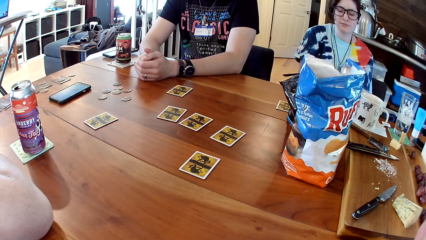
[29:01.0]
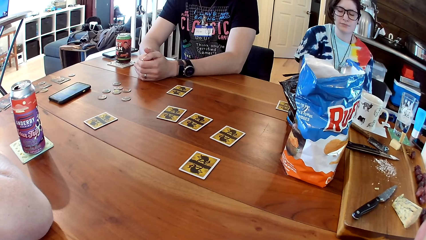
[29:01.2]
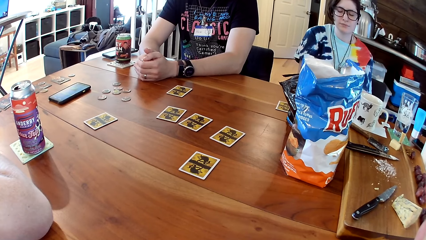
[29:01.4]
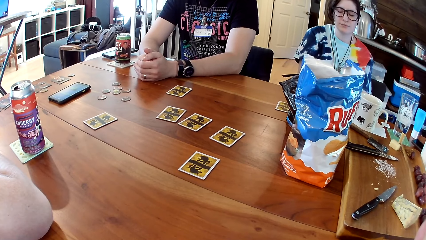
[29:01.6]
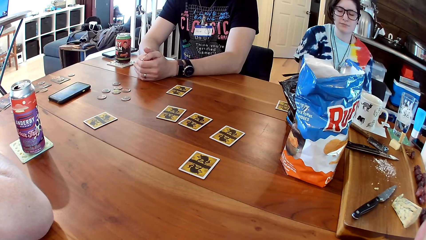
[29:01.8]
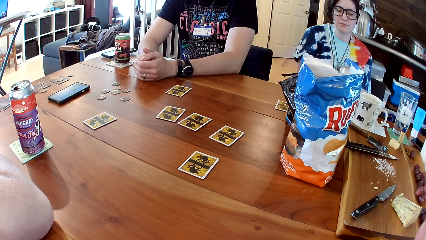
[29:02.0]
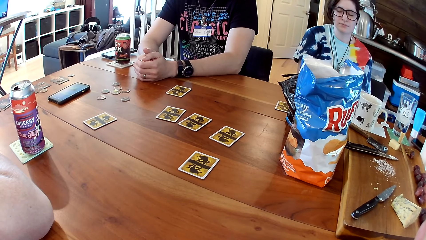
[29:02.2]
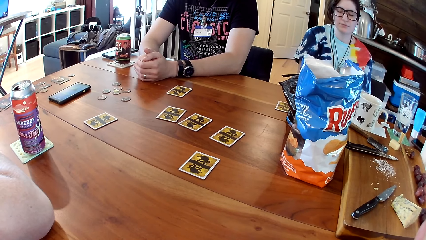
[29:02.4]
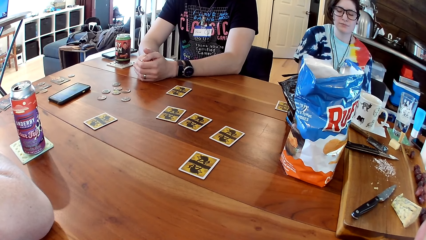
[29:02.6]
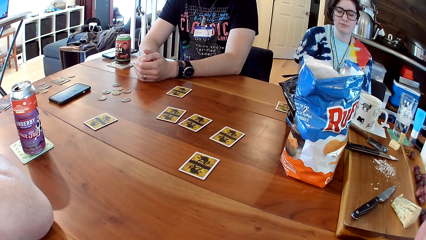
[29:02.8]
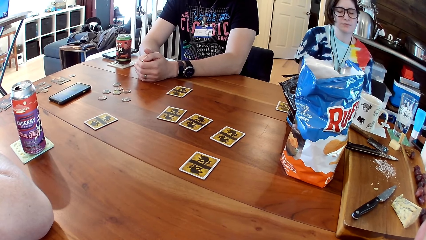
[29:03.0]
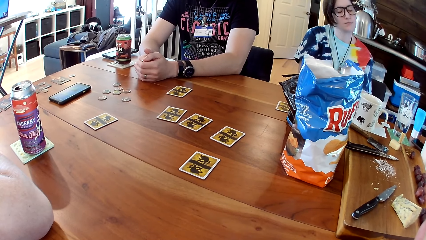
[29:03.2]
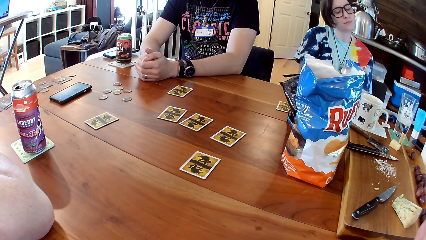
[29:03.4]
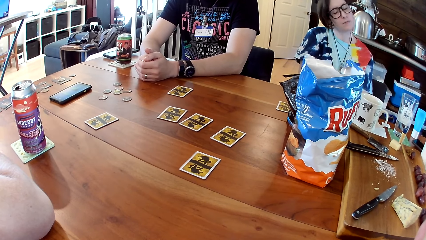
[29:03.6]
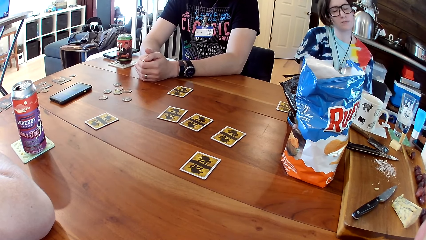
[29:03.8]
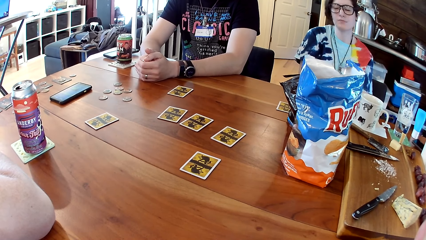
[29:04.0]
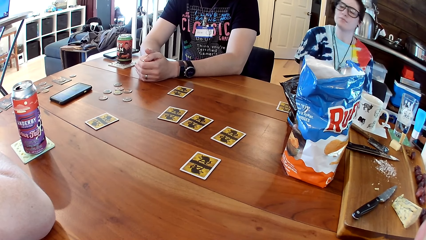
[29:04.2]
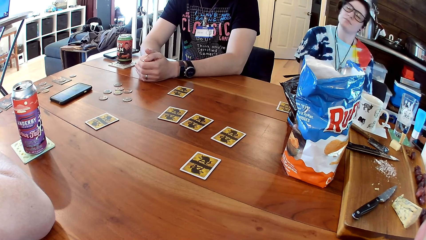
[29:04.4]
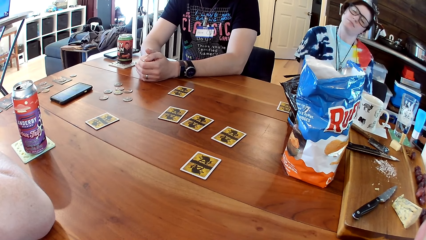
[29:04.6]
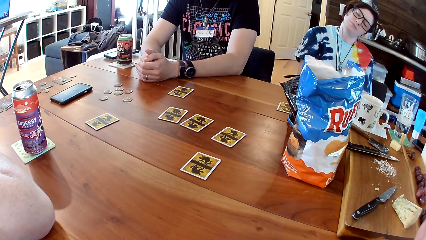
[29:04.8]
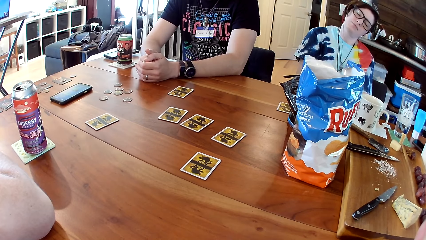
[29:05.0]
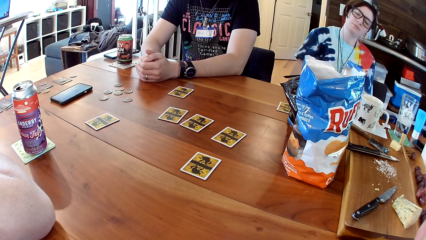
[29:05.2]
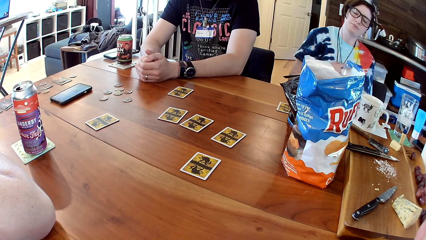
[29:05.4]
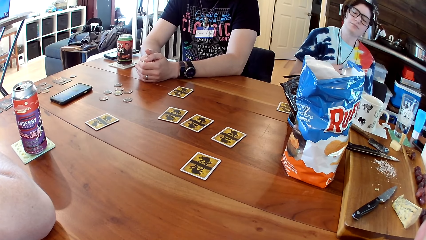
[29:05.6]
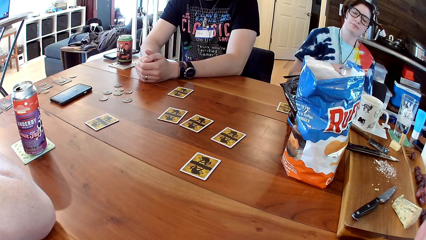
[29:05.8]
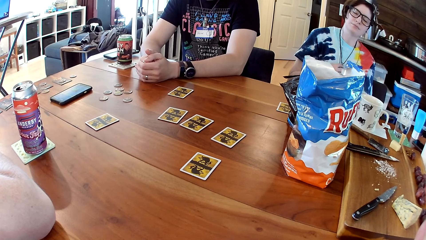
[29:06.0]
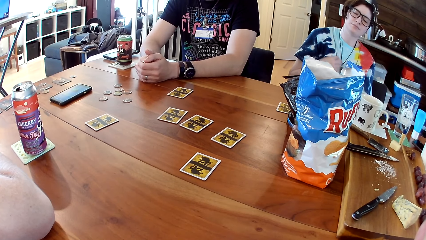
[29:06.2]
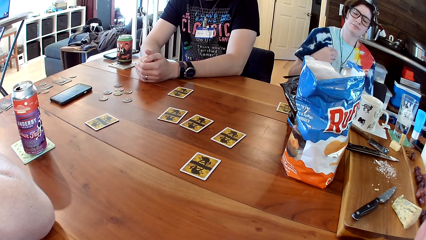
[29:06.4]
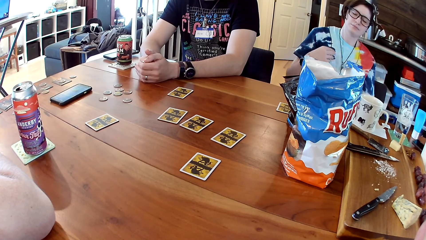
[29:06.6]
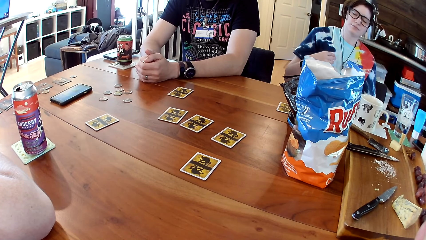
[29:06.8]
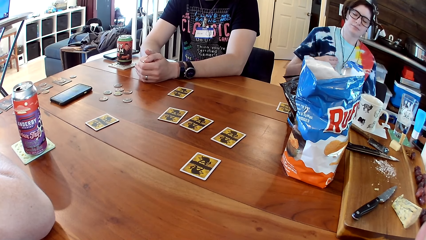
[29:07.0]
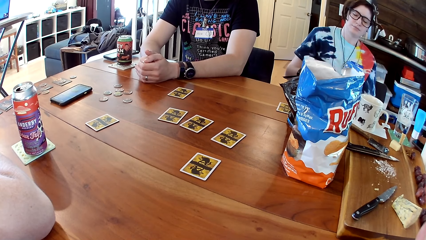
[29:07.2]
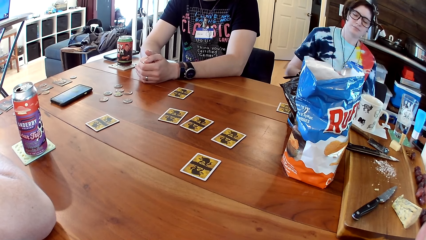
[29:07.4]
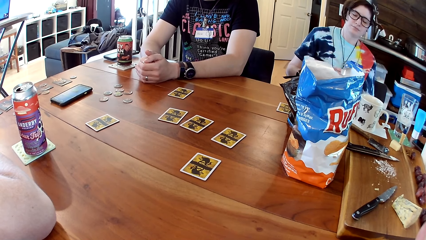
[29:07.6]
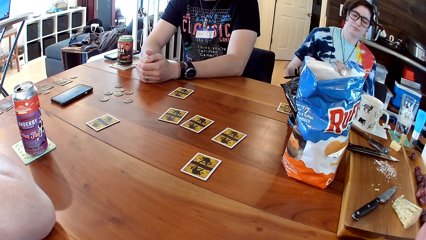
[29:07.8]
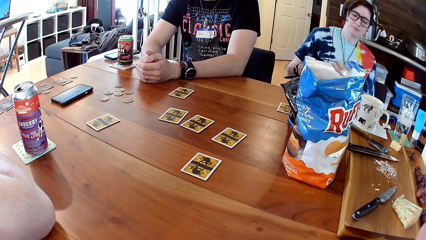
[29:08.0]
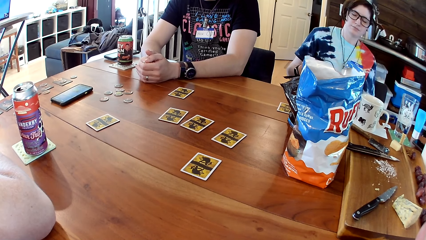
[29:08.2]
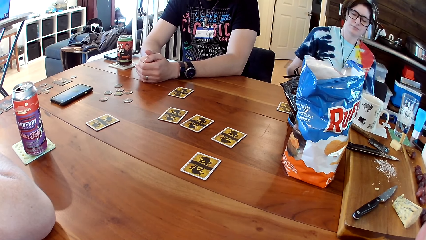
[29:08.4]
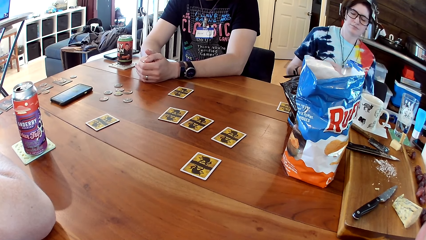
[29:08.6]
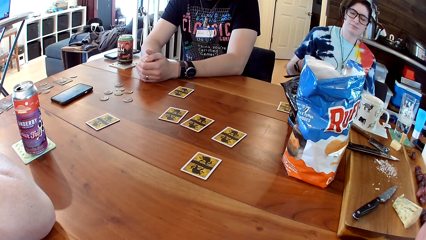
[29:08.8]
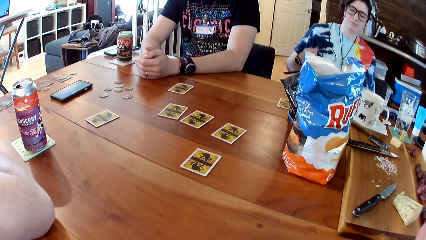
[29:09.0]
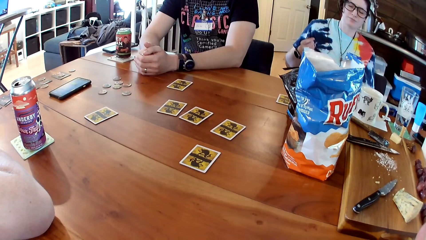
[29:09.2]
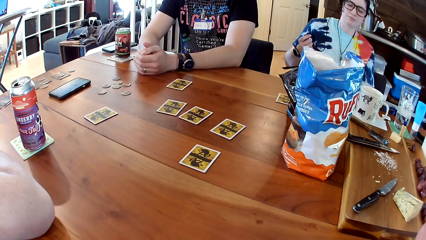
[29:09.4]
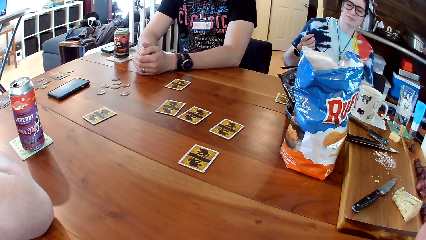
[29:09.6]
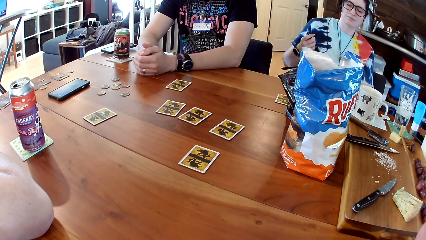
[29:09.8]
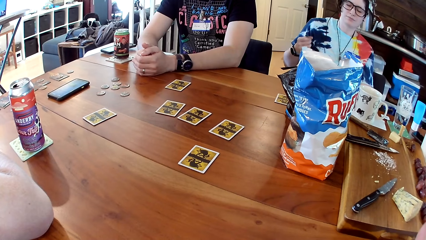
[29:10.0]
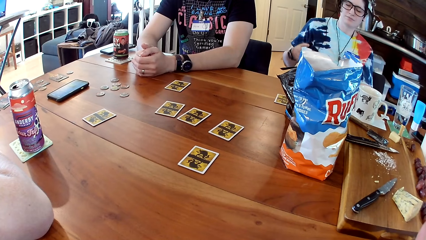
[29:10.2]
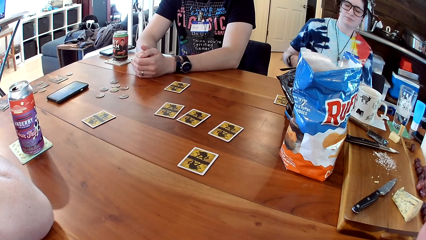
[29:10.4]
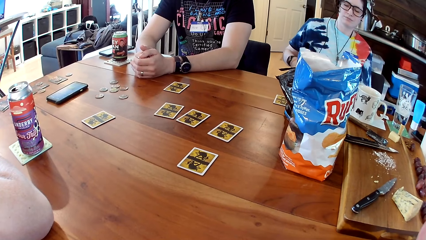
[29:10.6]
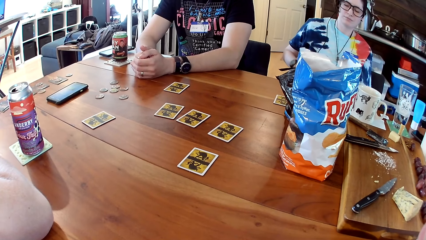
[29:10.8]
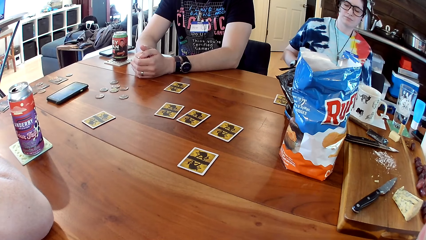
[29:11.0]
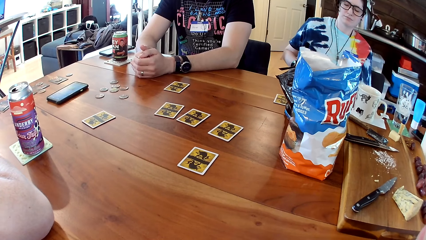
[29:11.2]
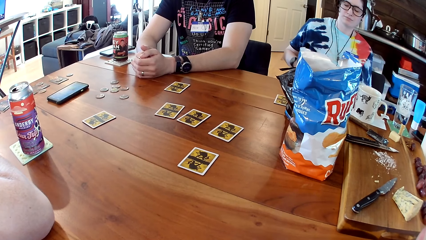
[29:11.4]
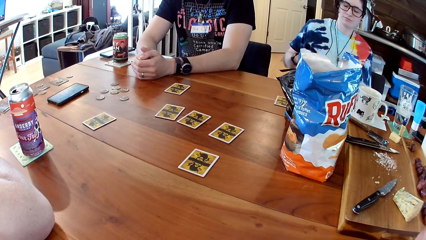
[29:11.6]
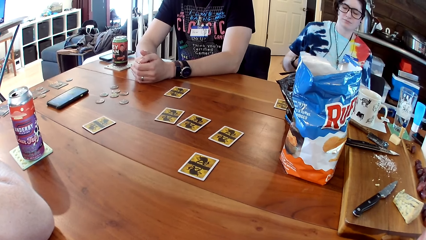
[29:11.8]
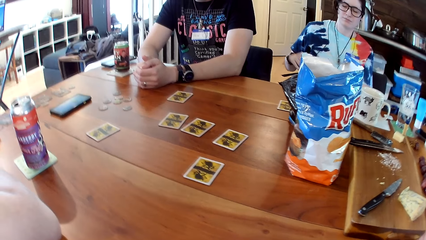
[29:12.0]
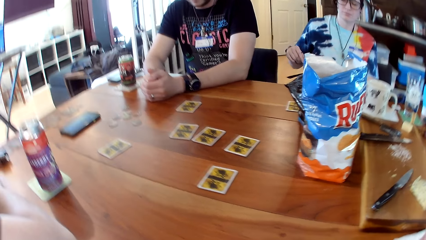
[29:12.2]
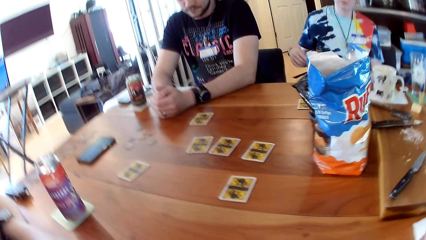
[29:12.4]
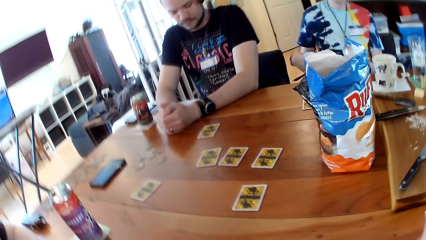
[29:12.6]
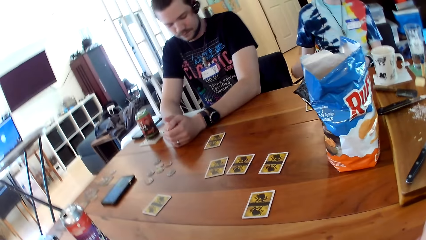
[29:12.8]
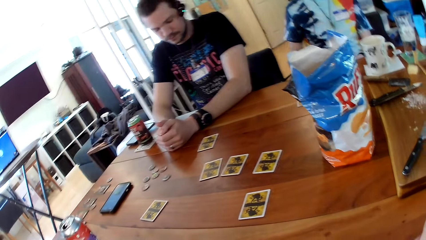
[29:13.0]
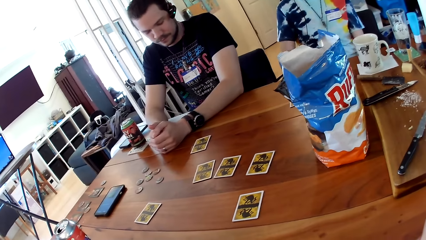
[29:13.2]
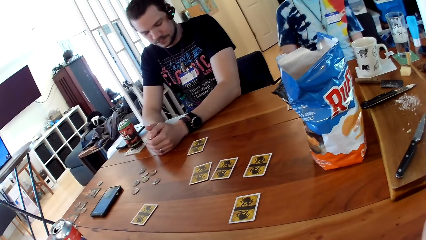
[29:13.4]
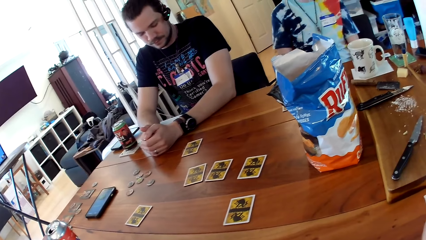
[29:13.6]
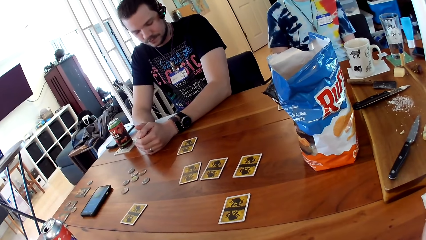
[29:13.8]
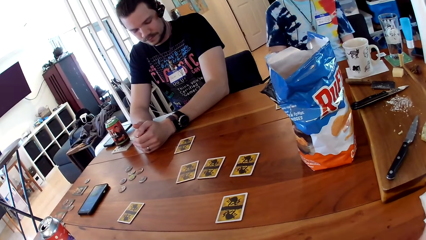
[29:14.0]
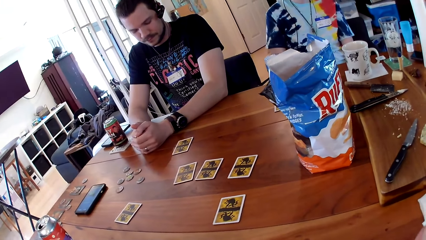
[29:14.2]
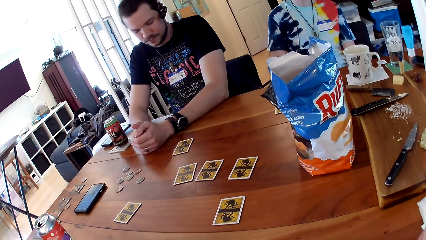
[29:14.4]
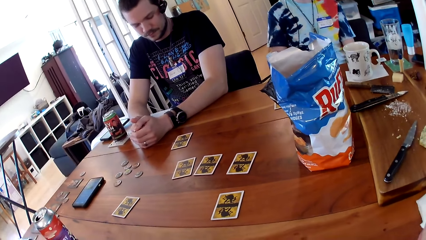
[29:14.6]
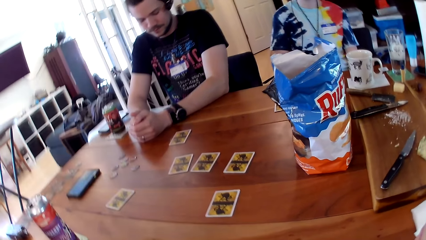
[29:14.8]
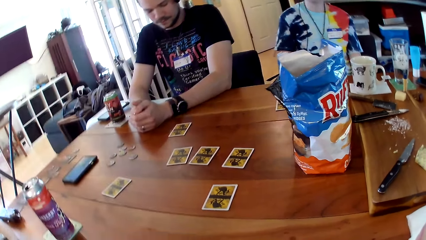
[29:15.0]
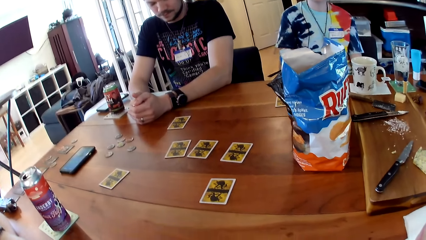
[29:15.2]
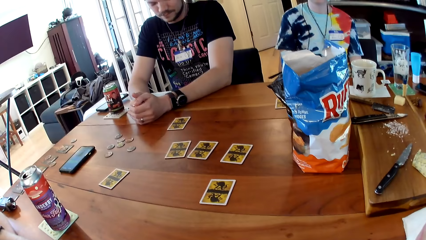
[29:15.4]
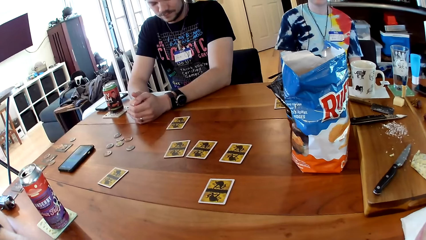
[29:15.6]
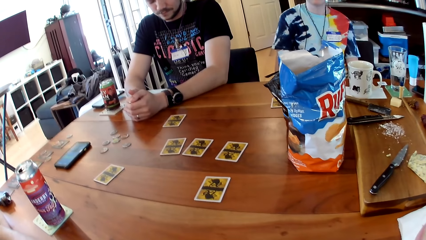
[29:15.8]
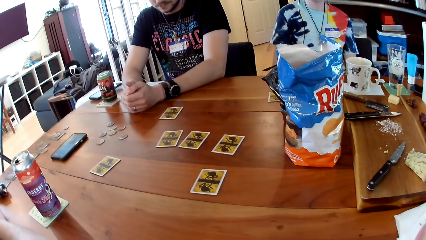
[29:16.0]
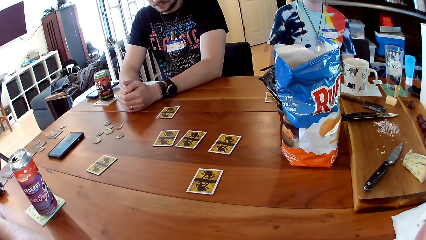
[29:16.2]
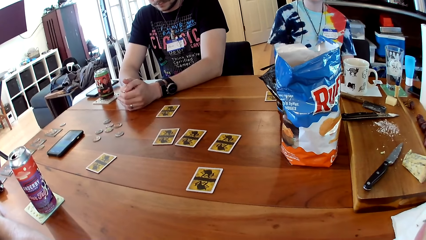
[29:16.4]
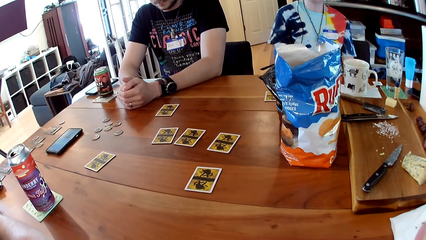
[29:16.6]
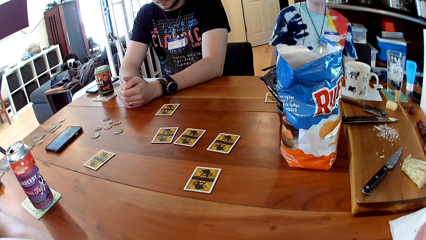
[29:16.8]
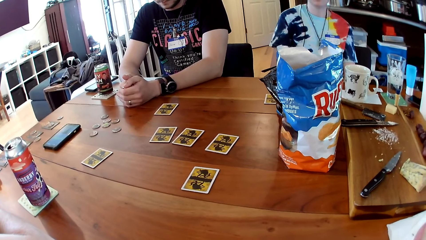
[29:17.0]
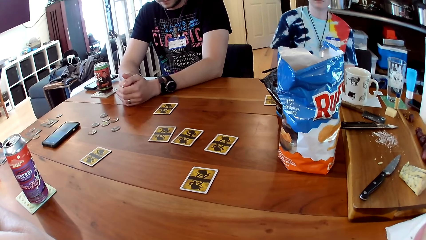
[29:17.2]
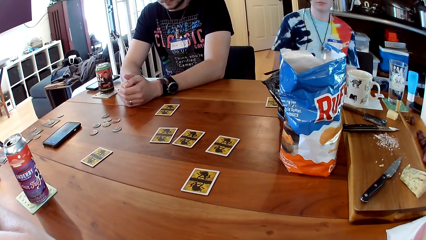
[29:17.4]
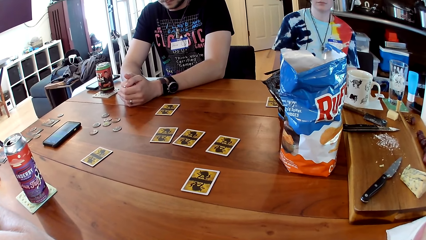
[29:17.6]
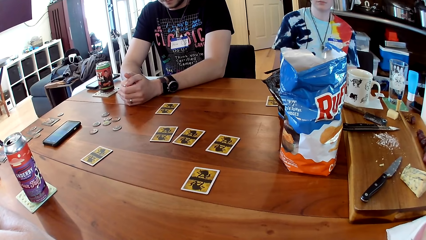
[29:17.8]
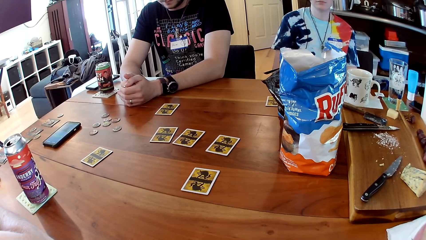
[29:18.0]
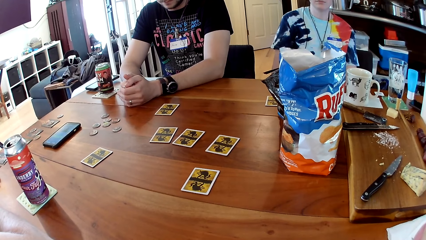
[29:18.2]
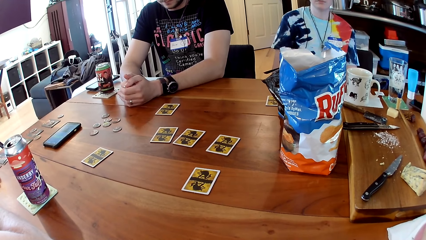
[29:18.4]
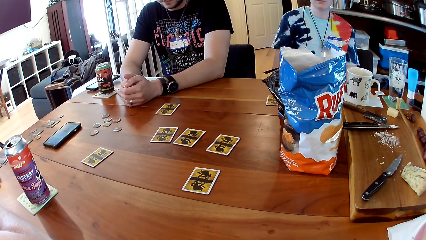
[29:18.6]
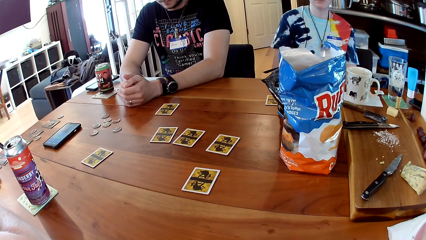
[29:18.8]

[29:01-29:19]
The woman plays with a cord with both hands. The camera wearer looks around.
